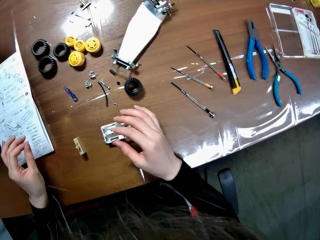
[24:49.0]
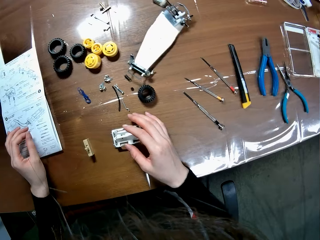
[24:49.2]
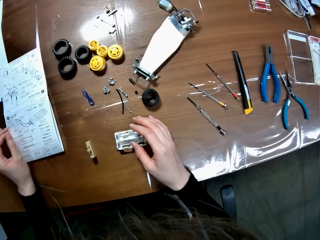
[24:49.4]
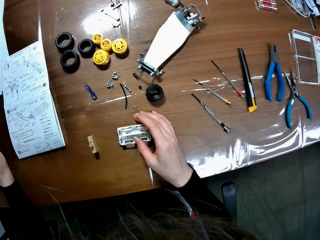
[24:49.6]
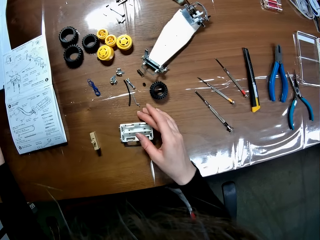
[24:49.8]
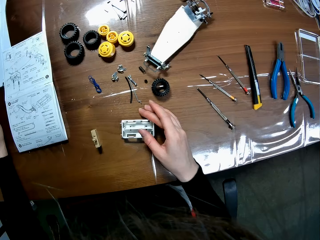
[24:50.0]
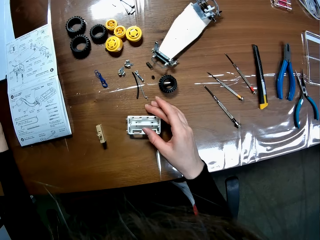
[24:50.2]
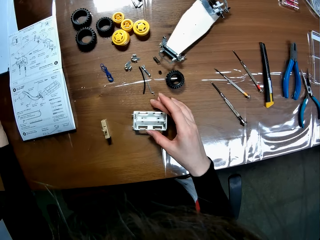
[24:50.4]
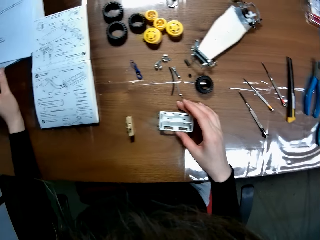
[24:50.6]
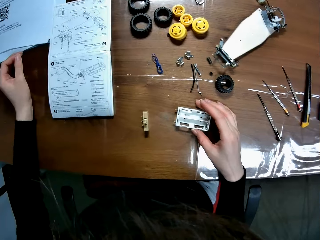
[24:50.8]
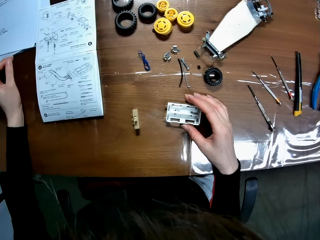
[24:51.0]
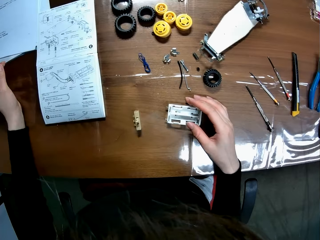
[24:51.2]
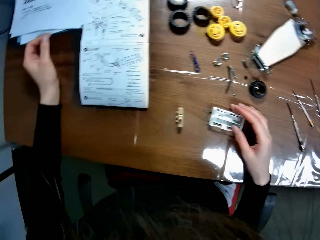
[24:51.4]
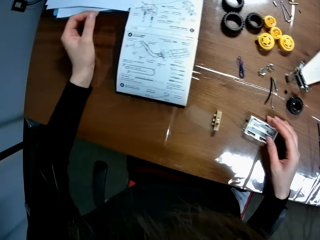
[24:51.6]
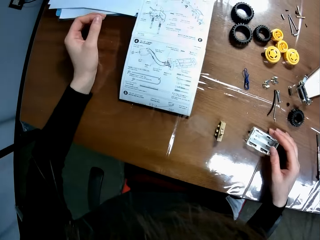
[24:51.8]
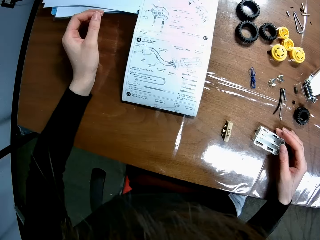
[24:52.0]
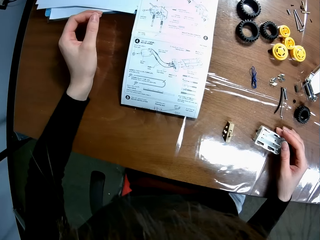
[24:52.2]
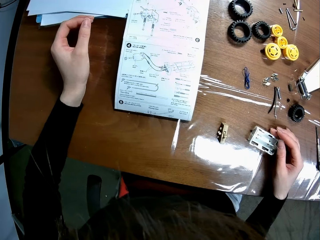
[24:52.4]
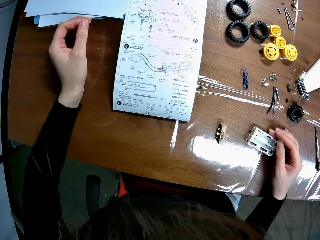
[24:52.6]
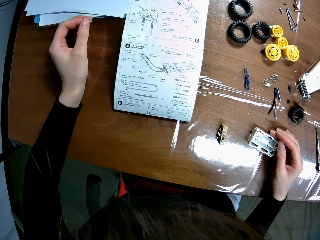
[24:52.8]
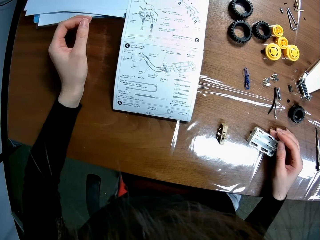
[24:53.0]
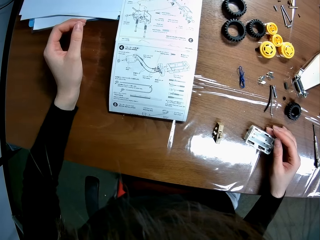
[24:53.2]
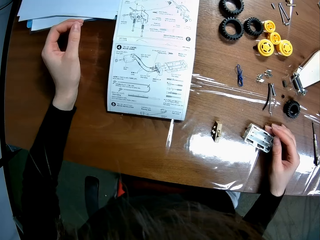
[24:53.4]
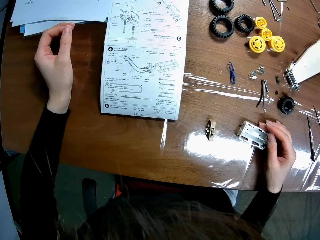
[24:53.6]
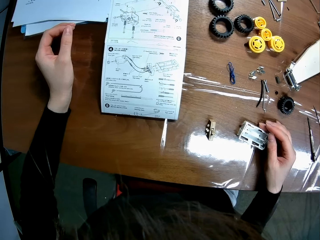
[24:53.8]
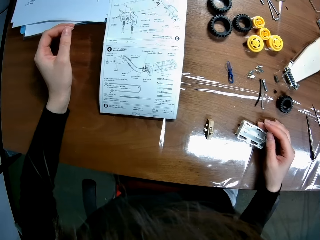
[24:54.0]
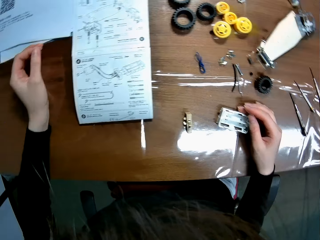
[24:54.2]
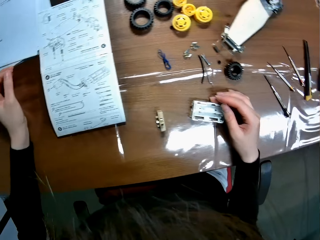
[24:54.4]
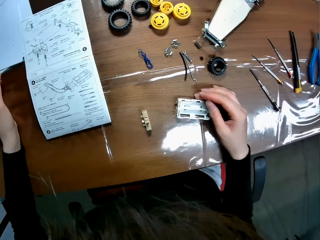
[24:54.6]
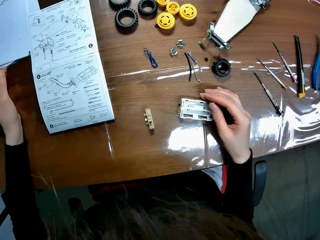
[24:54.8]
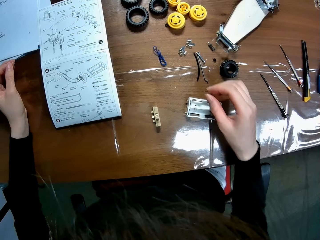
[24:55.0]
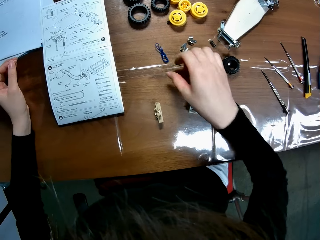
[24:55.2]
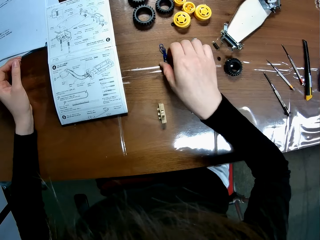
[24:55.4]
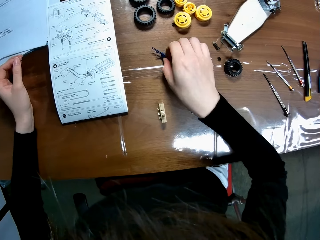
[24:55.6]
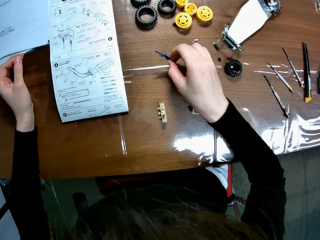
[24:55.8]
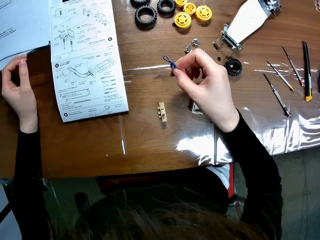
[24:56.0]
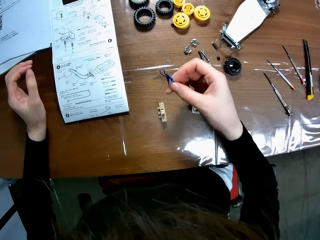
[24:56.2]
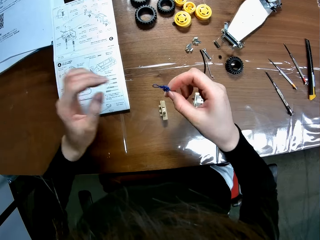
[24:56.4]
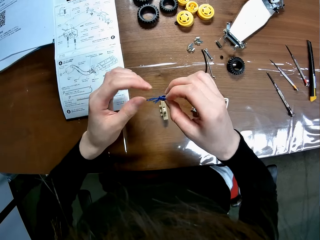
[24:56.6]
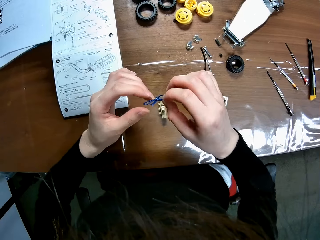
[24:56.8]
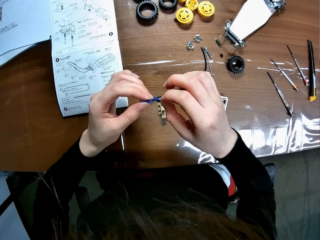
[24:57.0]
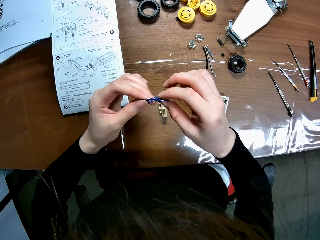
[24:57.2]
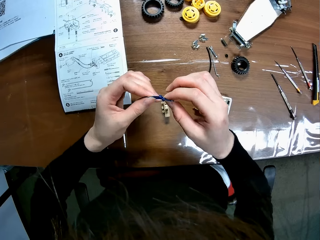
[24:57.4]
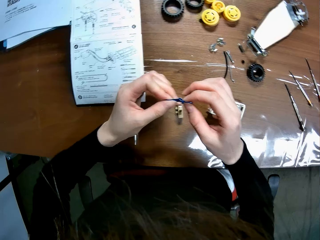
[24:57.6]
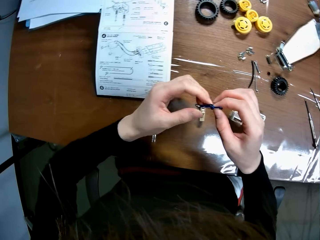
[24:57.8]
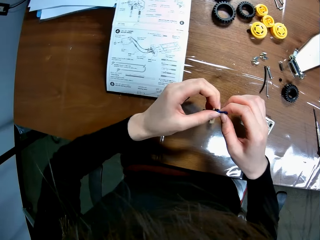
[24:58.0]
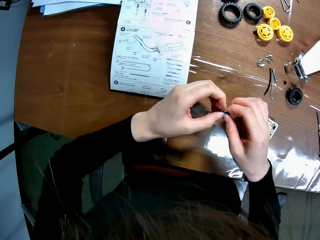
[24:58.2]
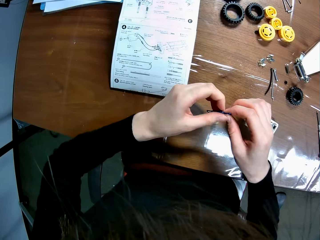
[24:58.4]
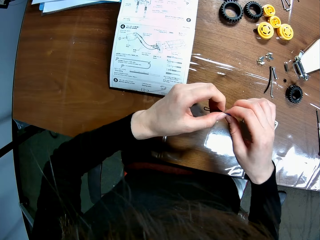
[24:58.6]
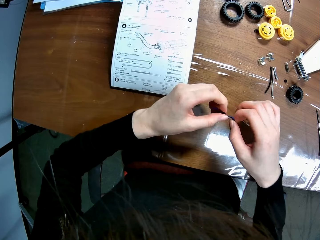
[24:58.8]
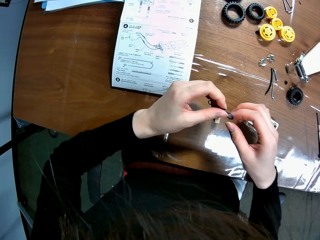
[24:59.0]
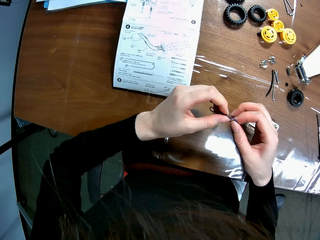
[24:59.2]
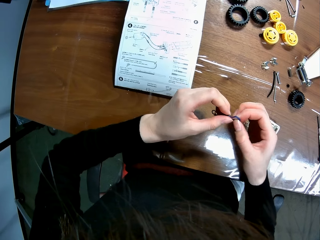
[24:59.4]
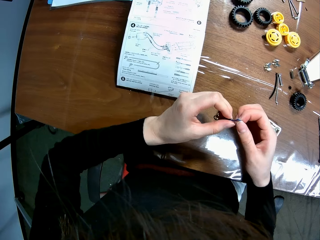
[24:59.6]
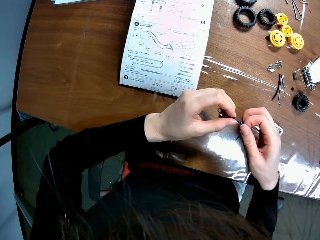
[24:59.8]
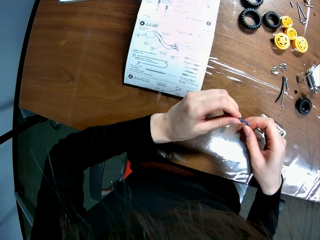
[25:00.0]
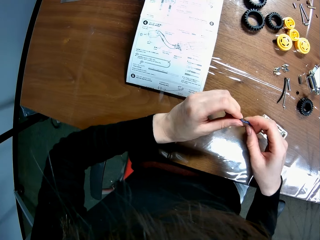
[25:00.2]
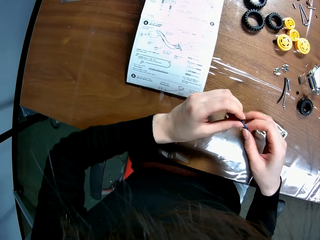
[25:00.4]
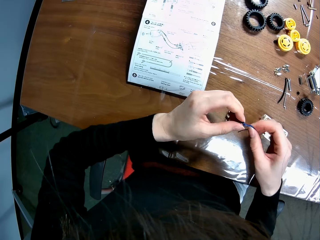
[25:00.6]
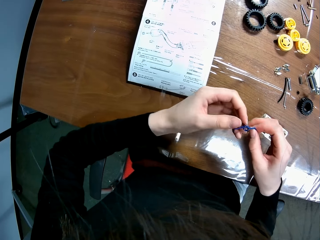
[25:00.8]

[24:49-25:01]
The camera wearer moves a hand. They move the battery box. They pick up a cable or wire. They hold the cable with the other hand. They release the wire. They untie the cable.
